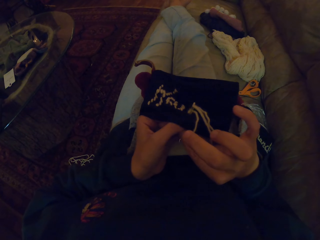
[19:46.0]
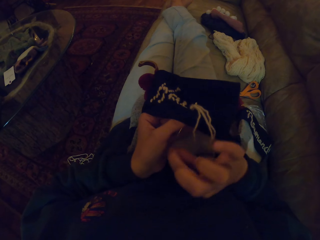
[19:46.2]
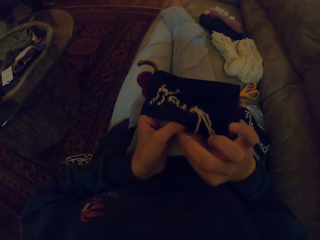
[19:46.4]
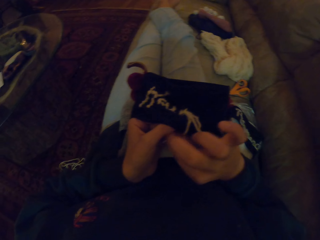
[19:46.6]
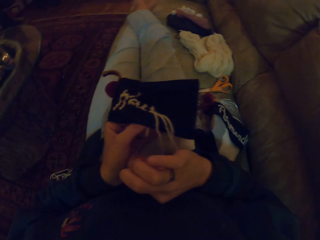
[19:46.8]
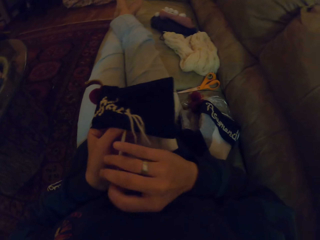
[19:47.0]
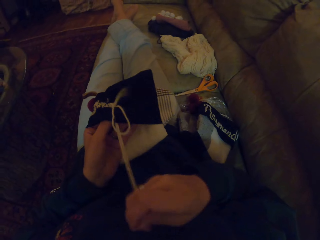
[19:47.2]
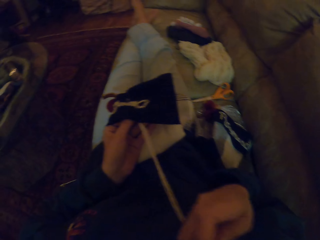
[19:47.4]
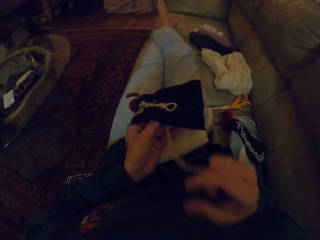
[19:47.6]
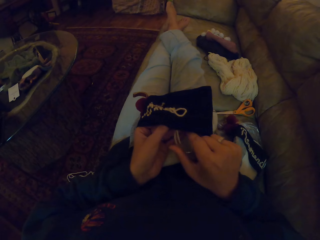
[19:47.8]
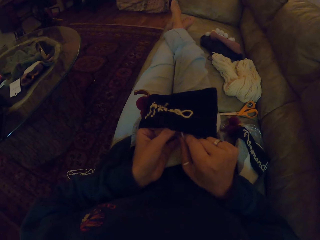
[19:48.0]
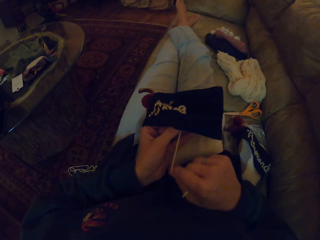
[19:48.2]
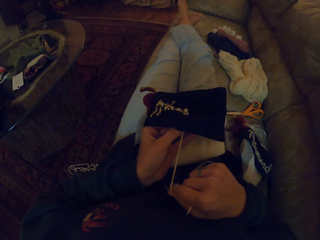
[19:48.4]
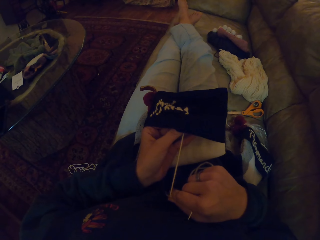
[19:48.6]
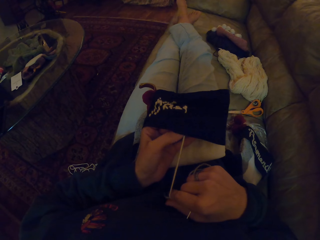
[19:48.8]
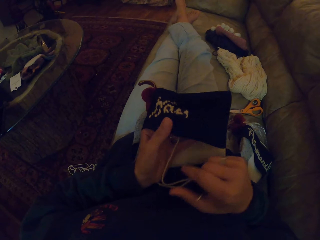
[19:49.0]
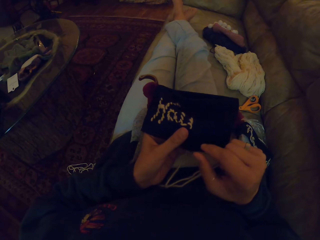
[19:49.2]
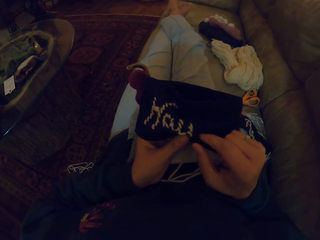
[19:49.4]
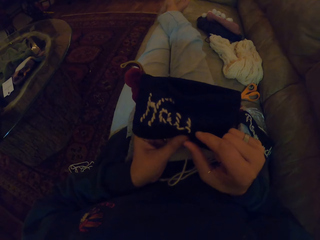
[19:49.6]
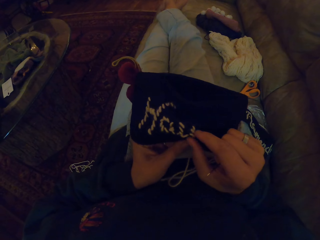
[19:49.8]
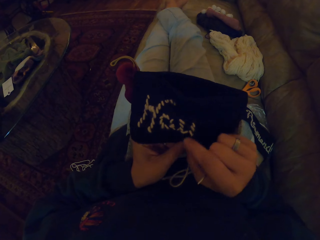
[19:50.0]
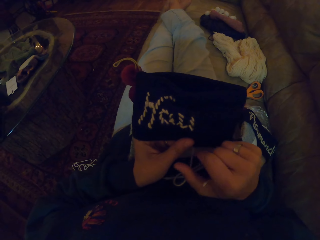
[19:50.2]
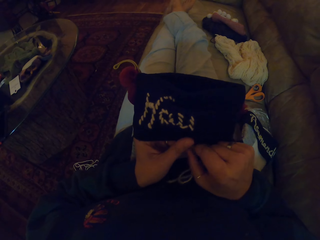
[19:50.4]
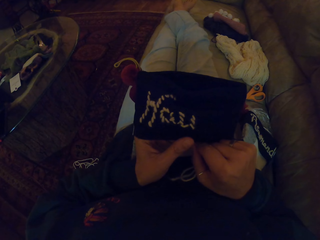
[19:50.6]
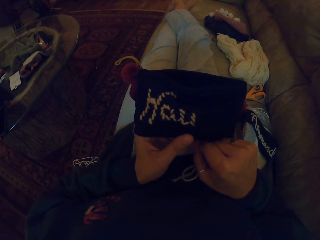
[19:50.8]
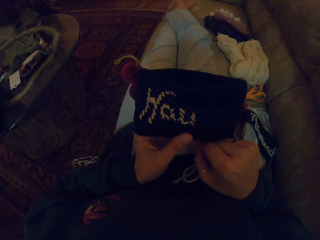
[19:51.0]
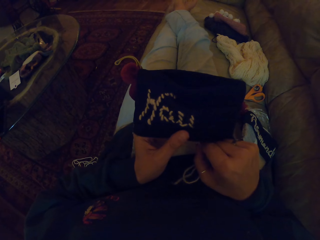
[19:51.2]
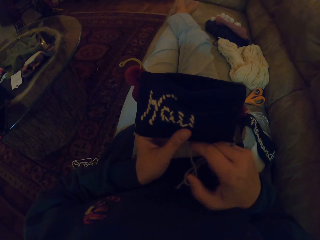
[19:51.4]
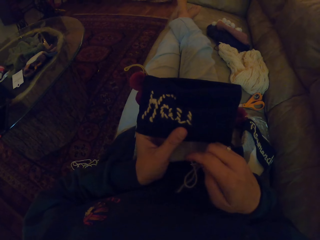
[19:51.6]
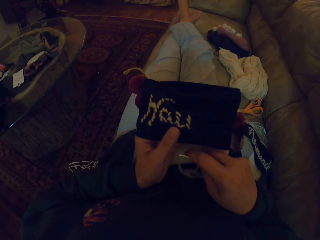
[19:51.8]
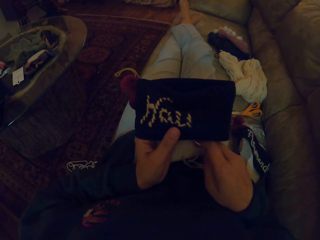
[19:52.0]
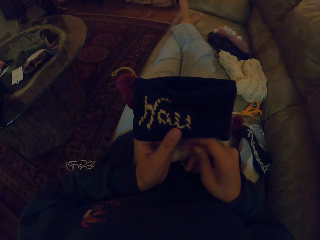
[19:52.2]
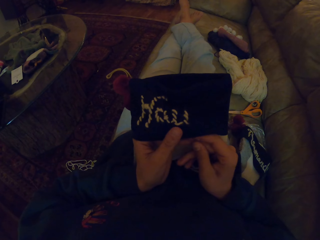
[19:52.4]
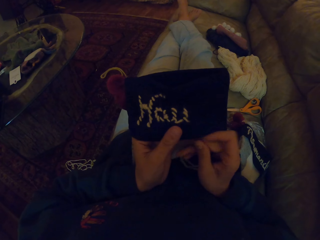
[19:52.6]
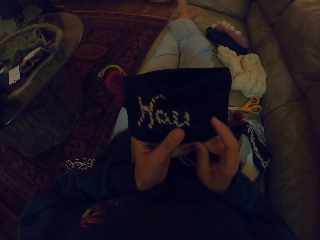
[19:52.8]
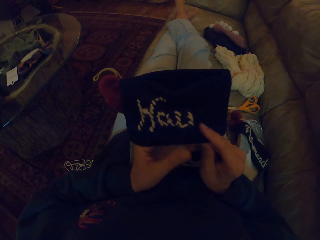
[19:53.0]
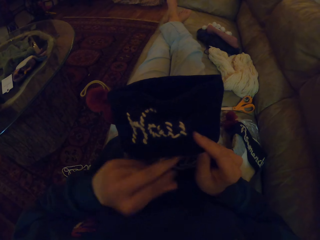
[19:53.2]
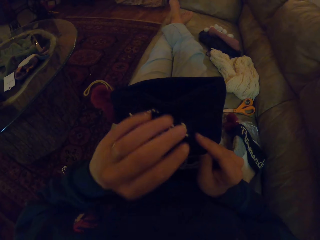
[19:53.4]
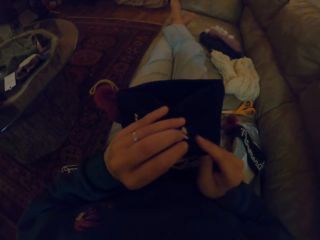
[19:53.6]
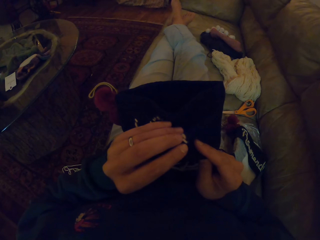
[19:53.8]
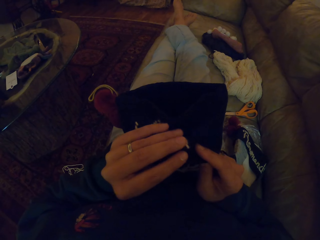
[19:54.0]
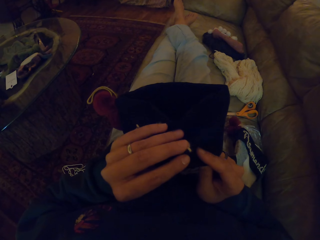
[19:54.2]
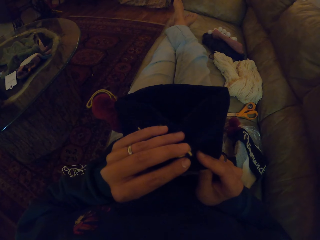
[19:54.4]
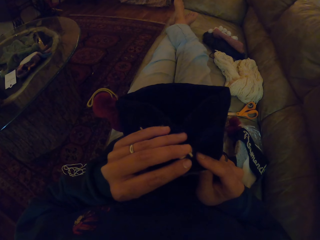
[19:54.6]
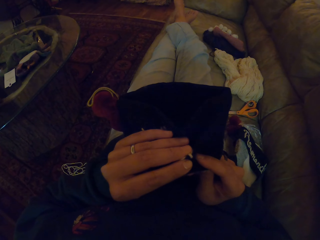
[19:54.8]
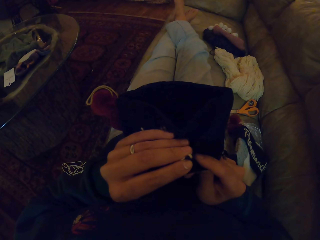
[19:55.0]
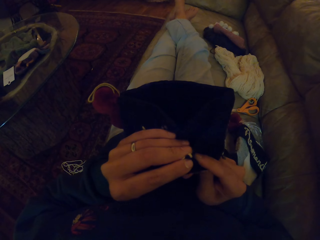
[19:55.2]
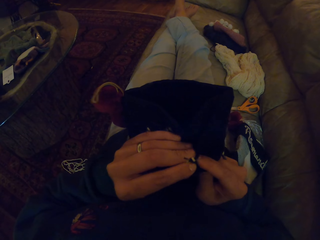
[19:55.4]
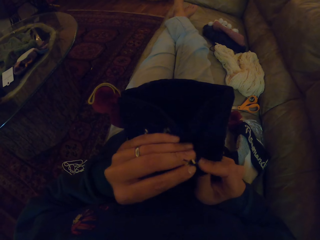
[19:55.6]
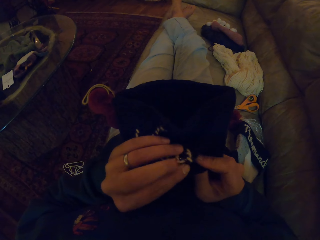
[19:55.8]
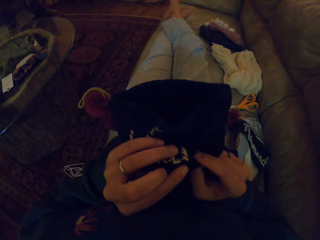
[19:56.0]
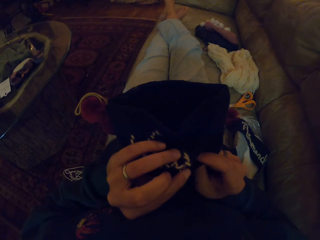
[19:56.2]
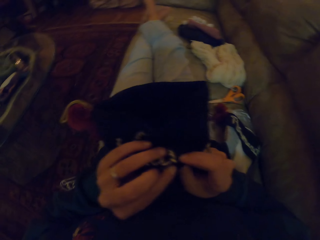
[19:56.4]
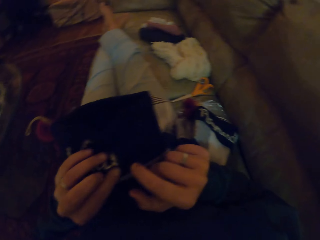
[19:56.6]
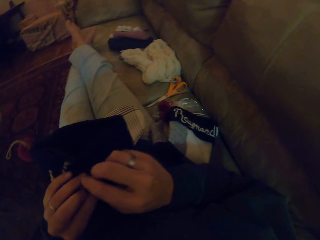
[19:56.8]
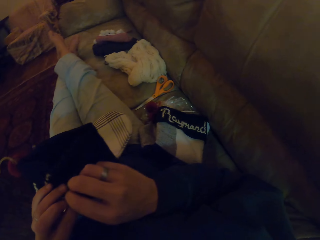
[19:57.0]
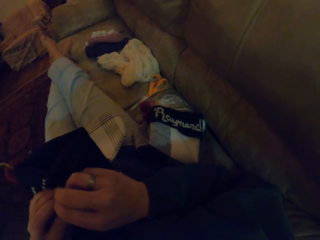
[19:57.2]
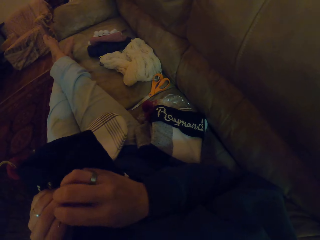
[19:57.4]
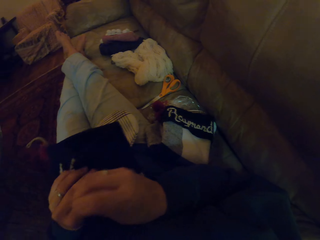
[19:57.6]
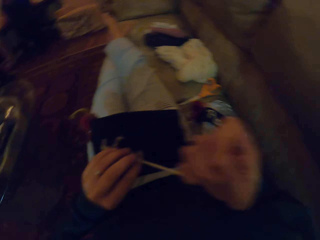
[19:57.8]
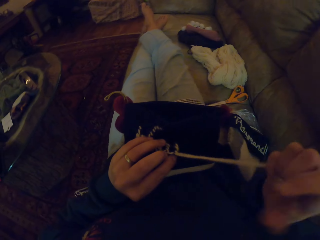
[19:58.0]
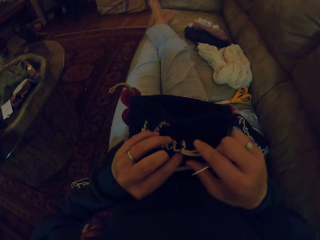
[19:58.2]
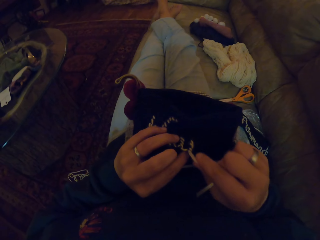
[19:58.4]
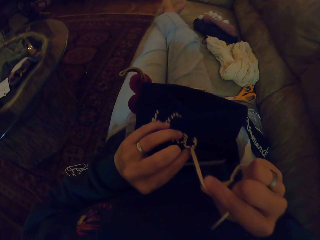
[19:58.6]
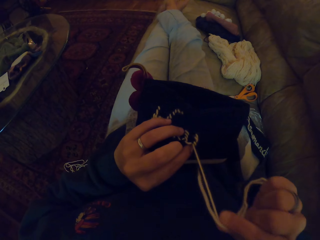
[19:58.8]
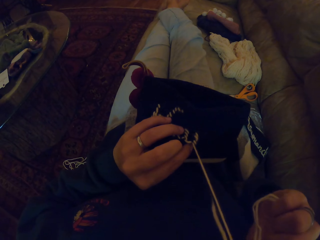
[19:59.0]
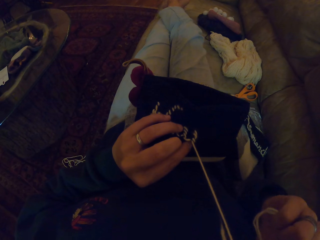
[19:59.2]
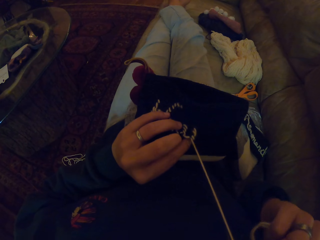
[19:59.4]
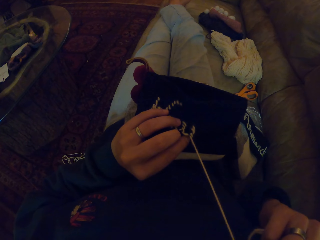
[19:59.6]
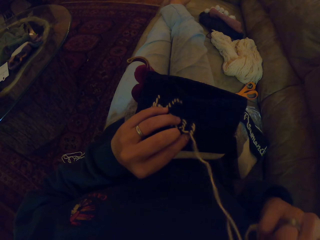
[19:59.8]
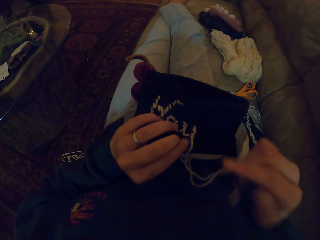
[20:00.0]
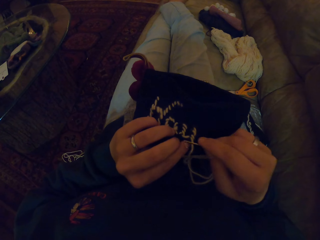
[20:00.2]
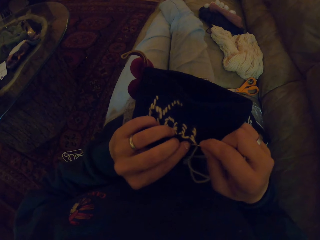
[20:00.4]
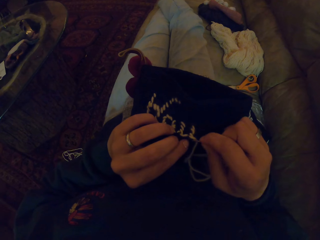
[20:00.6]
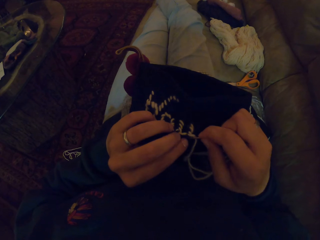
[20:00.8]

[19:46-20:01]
The camera wearer pulls the needle. They sew the bag with the needle. They sew the fabric. They pull the needle.

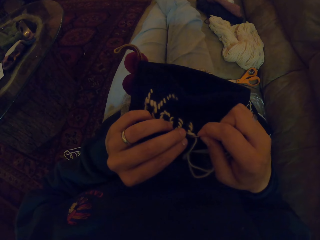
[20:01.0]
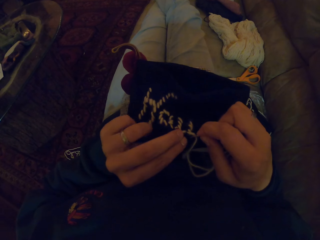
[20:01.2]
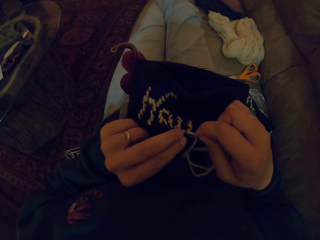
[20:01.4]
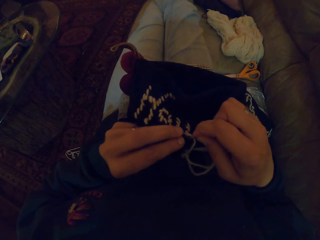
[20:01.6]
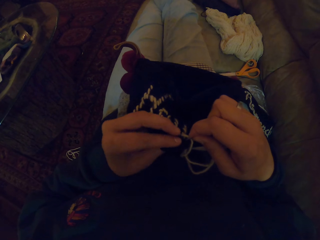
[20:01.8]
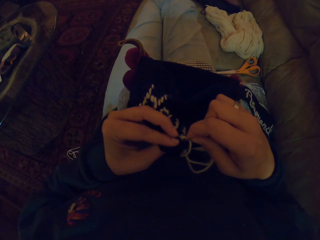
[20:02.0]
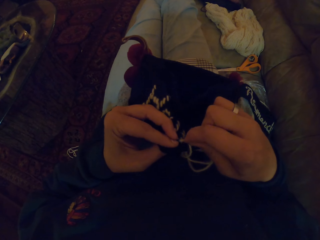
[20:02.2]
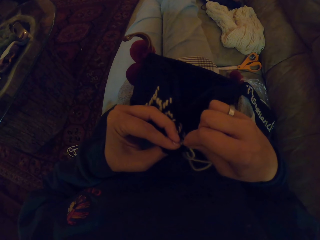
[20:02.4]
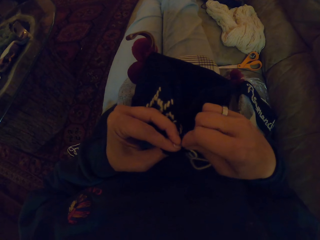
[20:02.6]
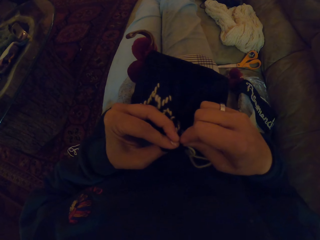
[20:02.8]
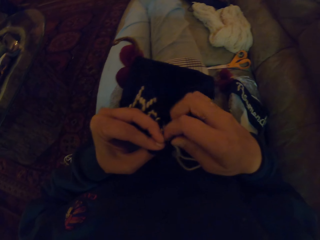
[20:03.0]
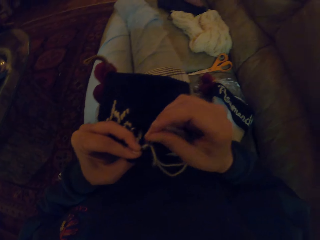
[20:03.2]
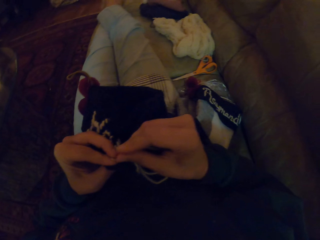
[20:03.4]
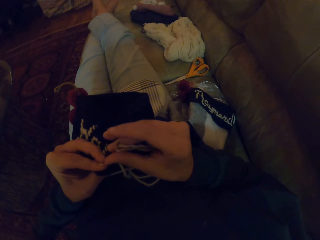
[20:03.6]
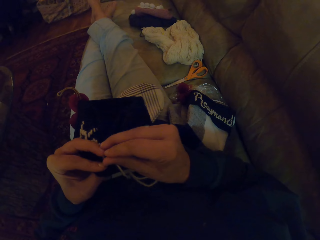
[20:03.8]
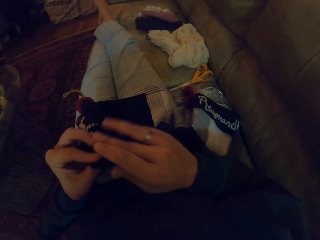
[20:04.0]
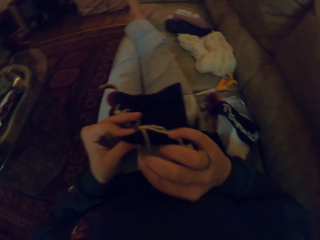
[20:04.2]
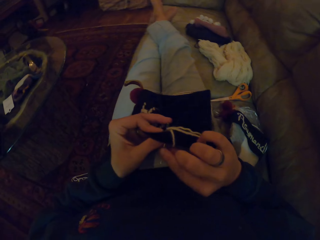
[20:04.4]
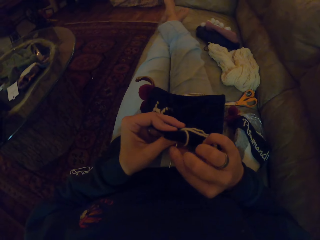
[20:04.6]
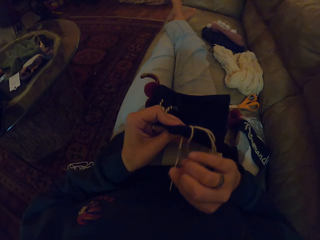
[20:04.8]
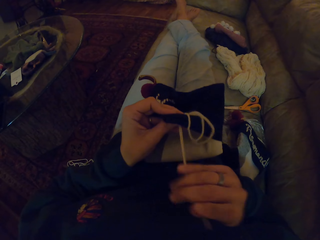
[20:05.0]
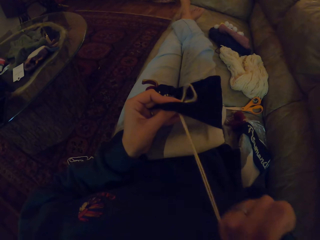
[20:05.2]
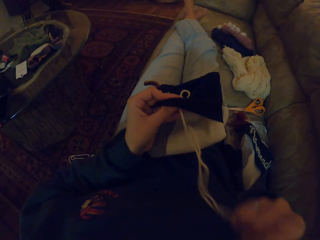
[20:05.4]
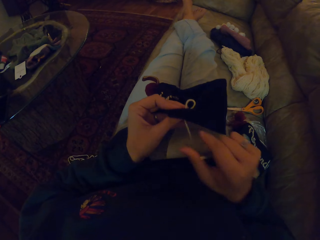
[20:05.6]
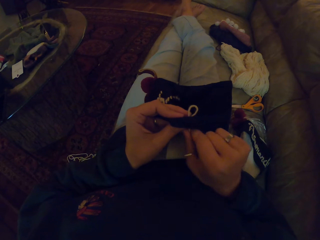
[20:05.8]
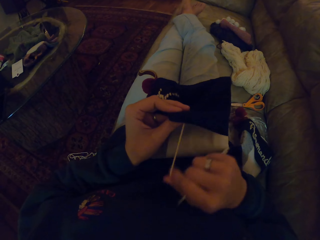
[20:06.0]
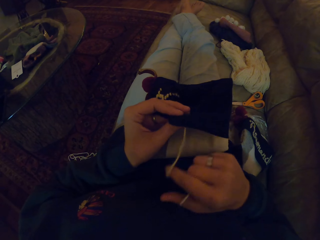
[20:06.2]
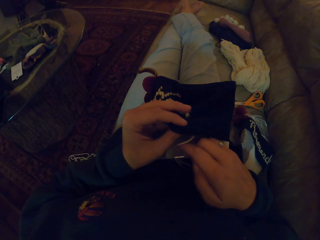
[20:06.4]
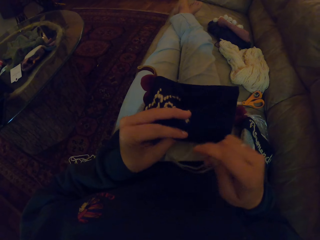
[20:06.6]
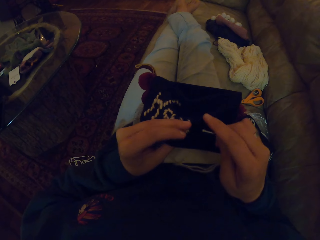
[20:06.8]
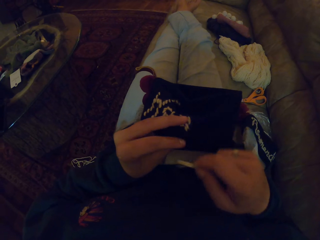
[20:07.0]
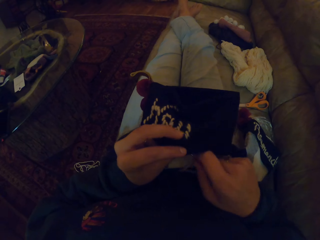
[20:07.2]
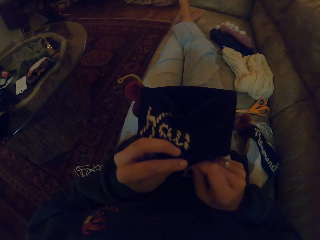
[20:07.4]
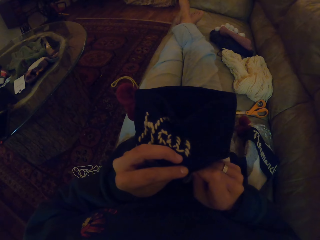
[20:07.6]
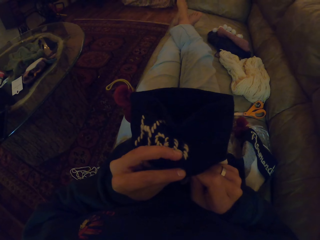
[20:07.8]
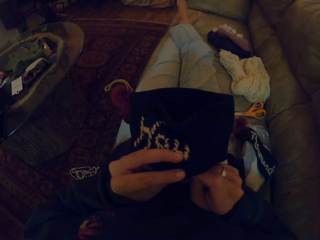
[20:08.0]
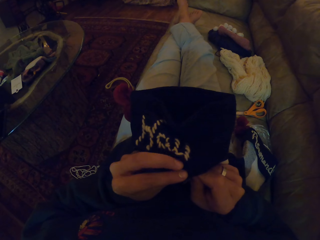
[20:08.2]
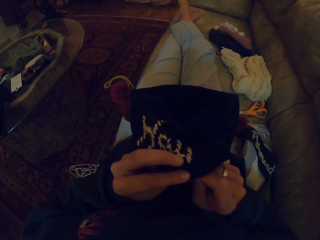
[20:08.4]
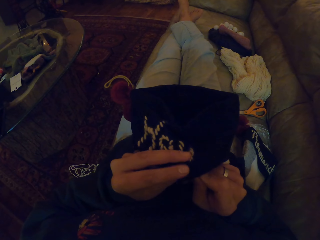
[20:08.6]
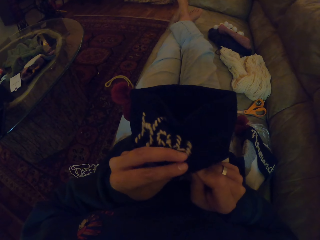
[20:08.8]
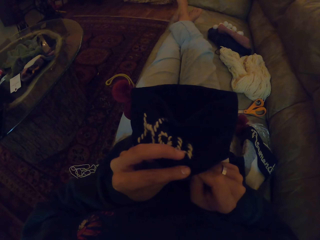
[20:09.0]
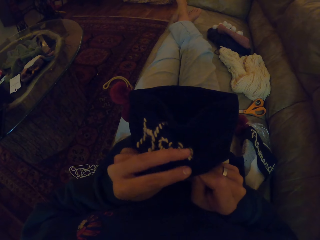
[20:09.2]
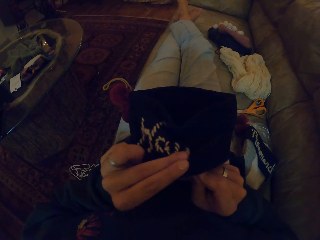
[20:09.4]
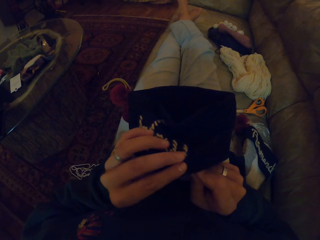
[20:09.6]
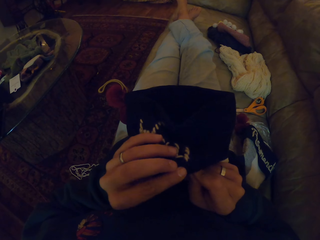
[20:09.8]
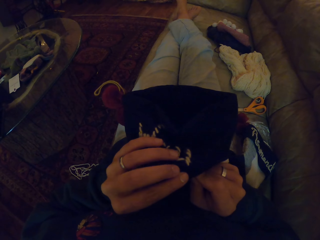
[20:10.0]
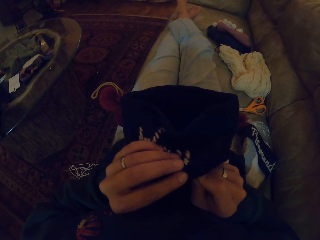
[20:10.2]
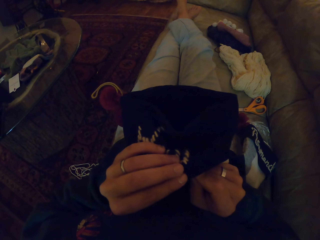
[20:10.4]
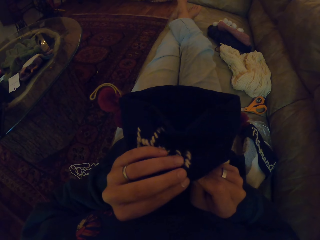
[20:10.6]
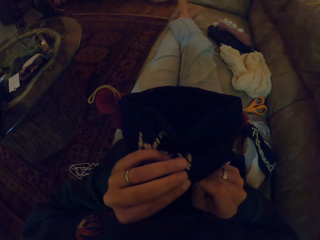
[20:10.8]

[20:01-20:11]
The camera wearer sews the fabric. They pull the needle. They sew the fabric.
